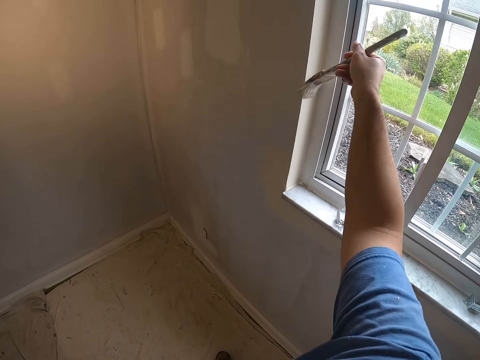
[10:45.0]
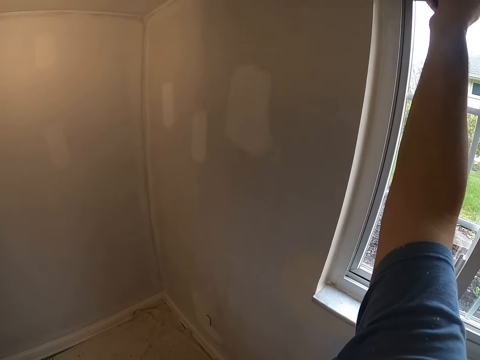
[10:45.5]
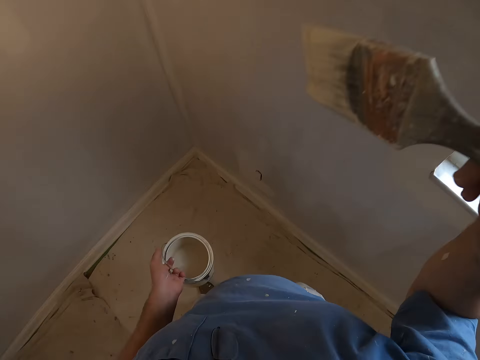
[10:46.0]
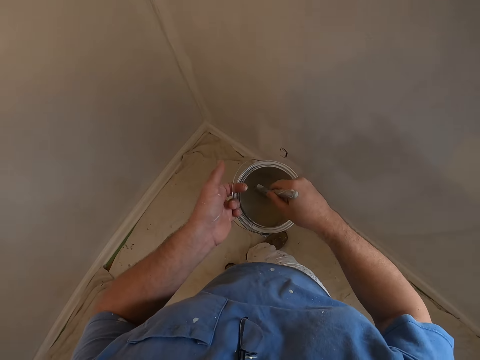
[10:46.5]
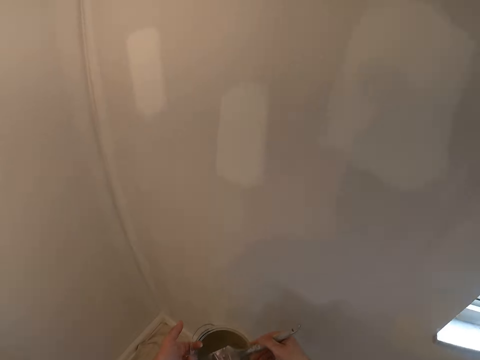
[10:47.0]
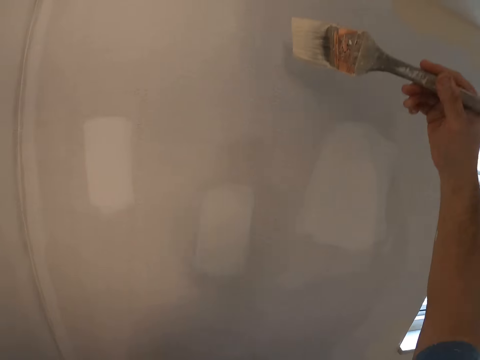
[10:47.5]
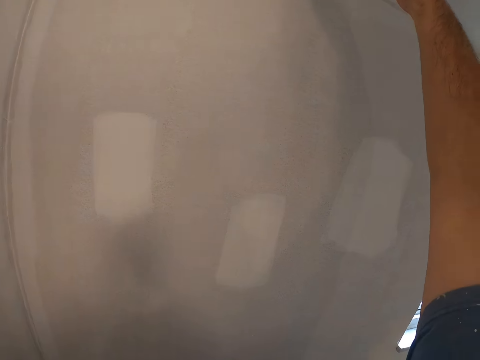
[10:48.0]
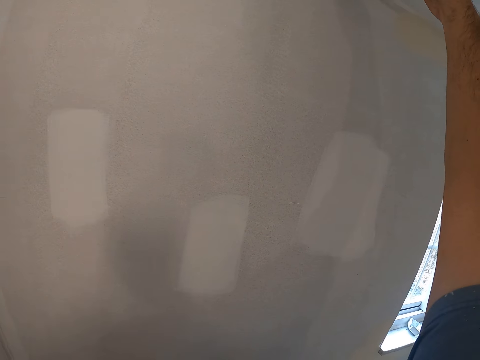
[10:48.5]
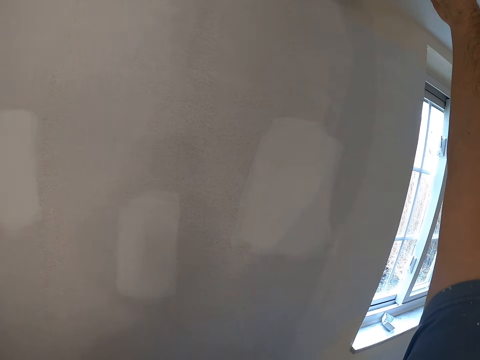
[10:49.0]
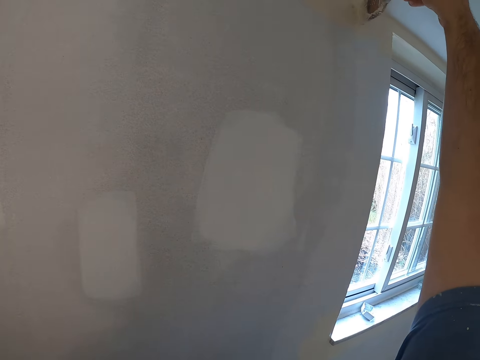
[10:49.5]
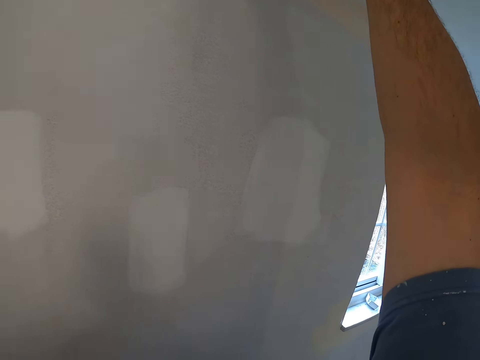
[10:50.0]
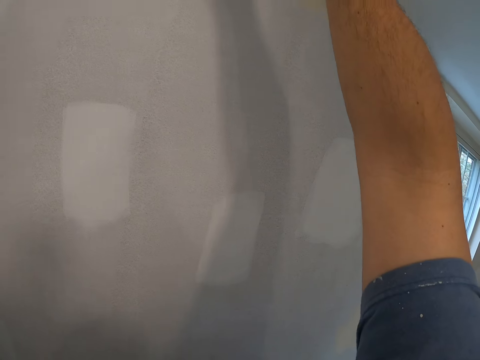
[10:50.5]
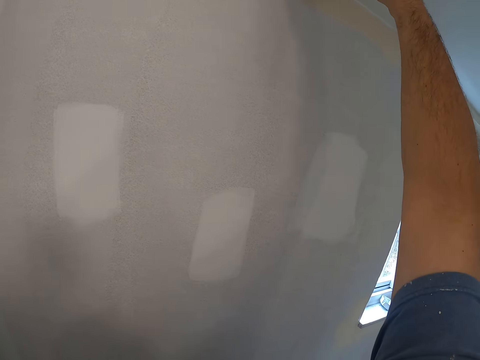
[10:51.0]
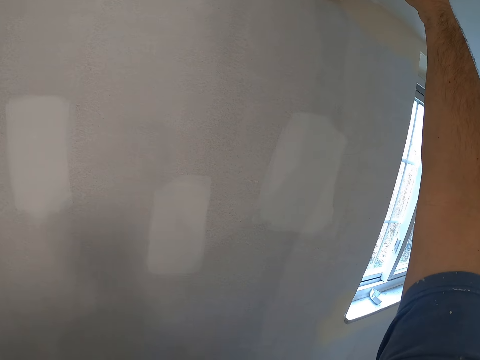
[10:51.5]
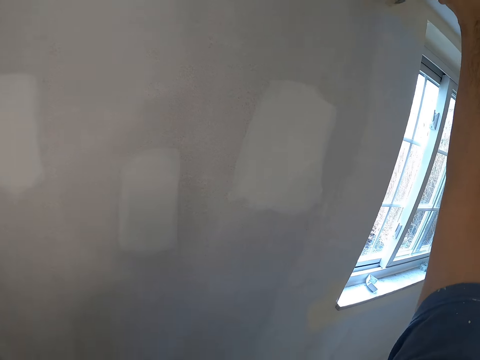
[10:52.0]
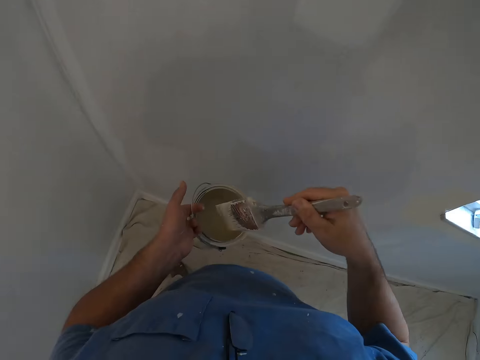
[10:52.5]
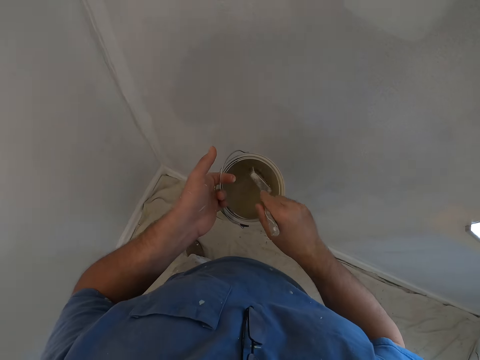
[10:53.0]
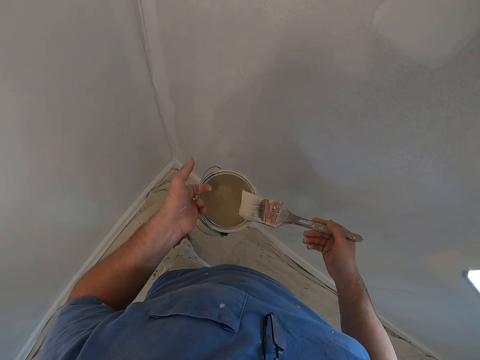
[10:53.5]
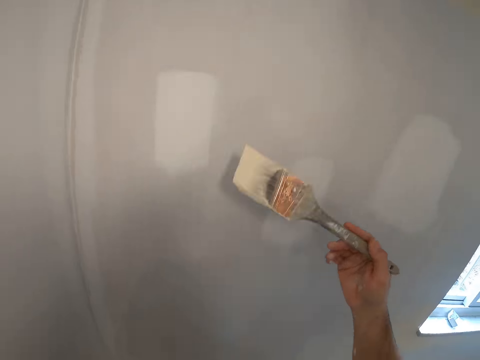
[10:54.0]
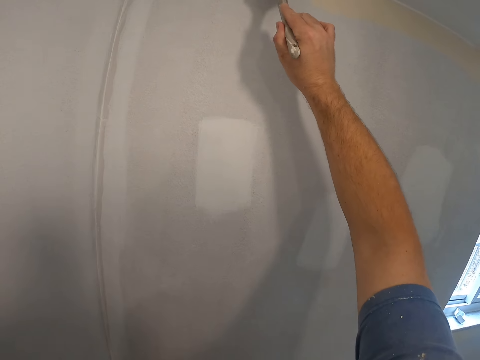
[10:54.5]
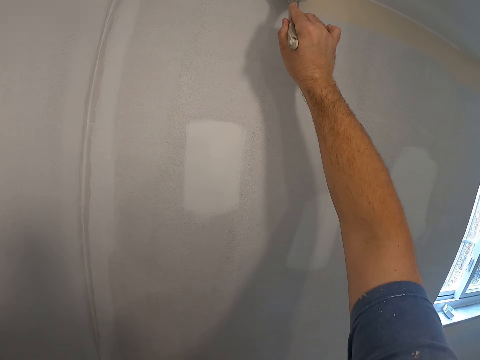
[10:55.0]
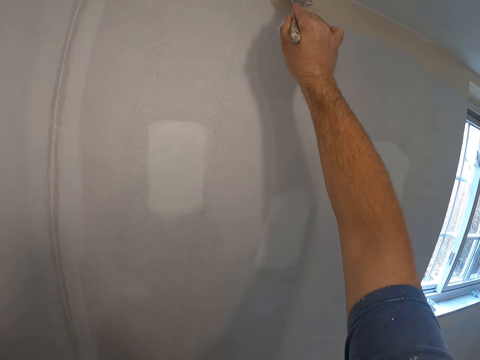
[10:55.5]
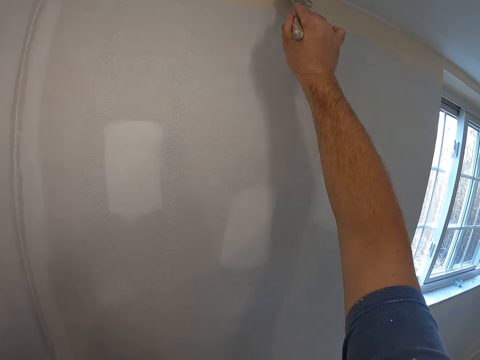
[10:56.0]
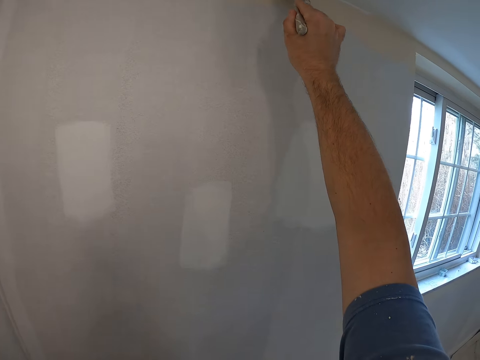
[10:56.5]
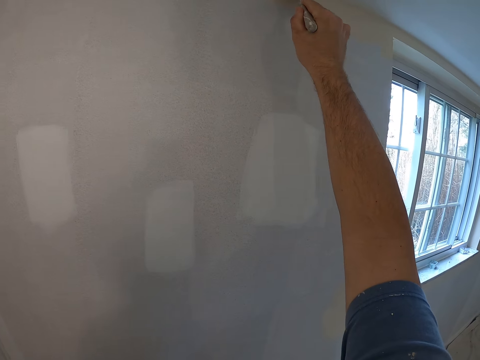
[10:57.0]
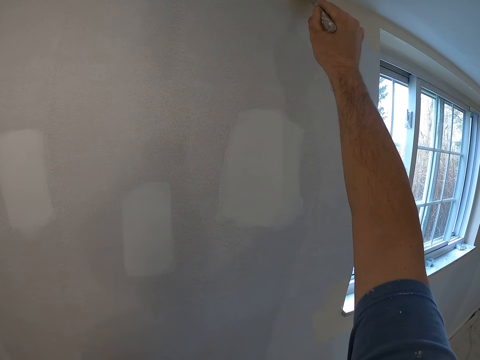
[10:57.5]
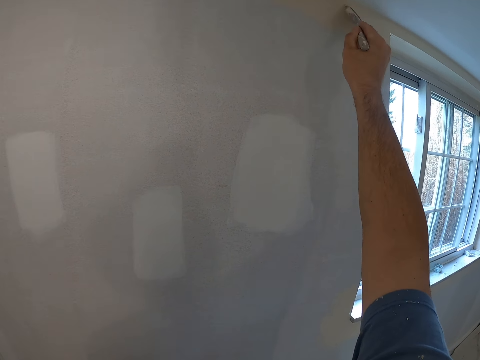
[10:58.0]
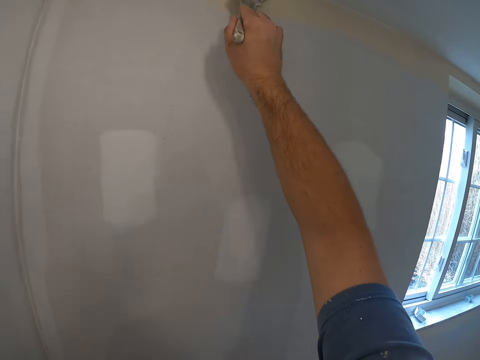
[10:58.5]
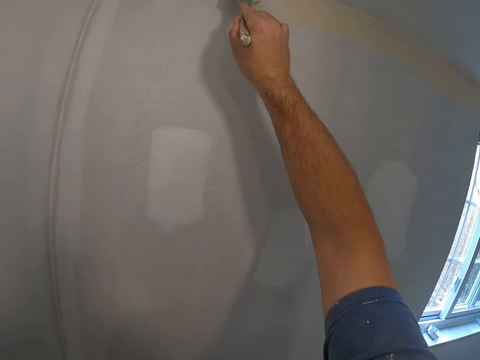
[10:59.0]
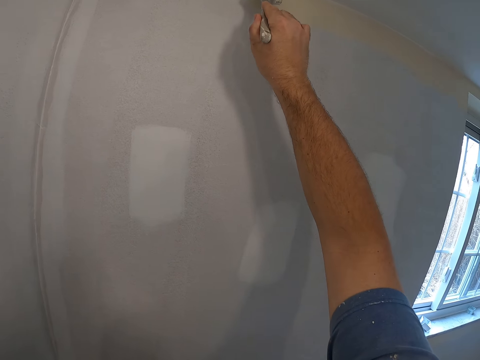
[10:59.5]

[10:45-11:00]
The camera wearer dips the painting brush into the paint container. They paint the edge of the wall with the painting brush. They dip the painting brush into the paint container. They paint the edge of the wall with the painting brush.

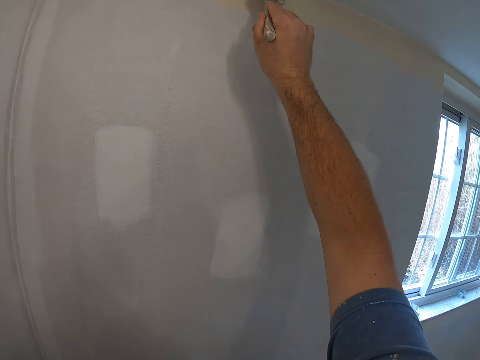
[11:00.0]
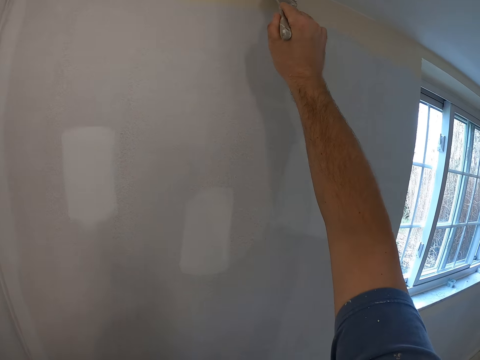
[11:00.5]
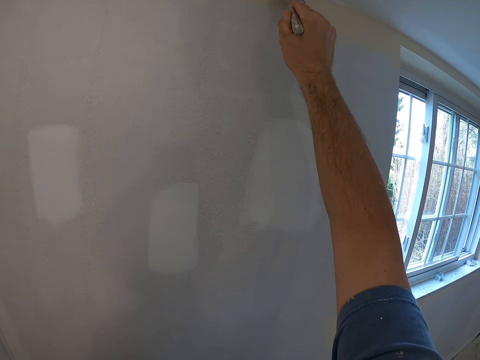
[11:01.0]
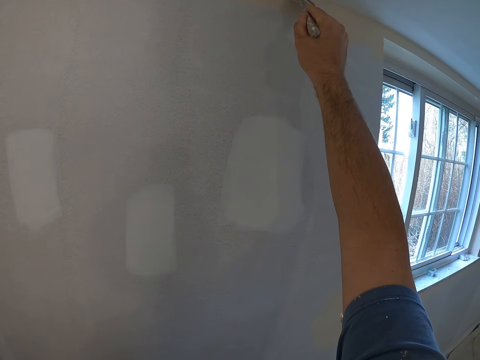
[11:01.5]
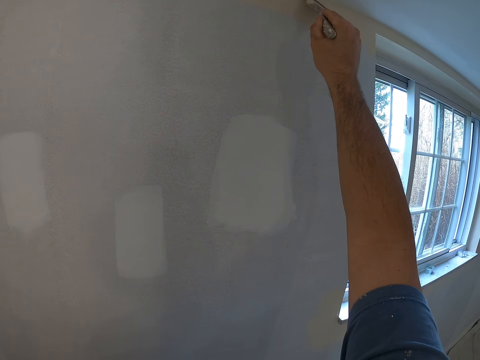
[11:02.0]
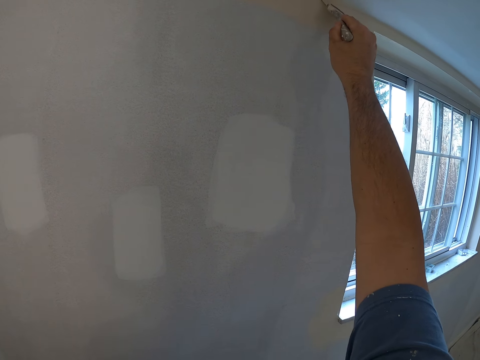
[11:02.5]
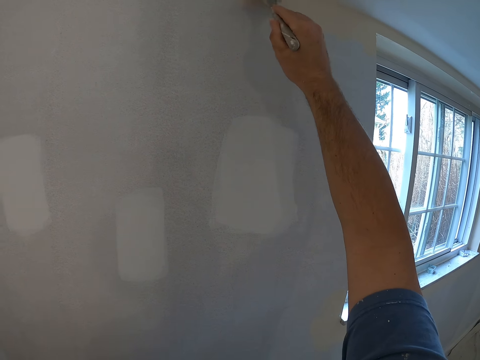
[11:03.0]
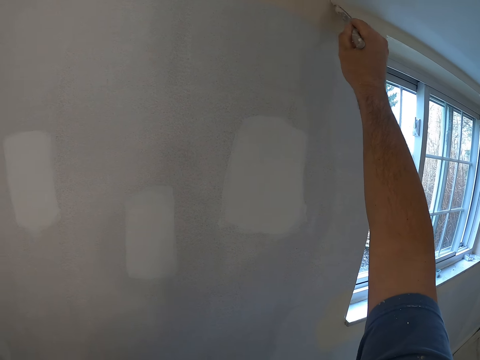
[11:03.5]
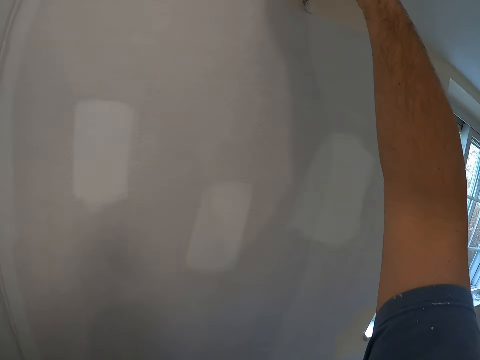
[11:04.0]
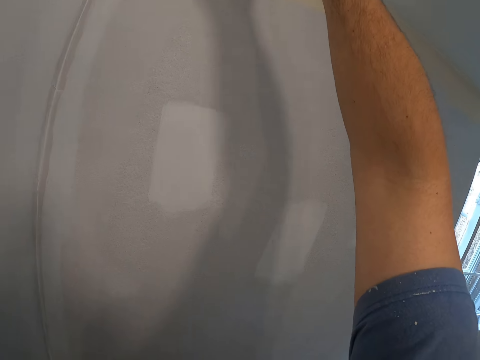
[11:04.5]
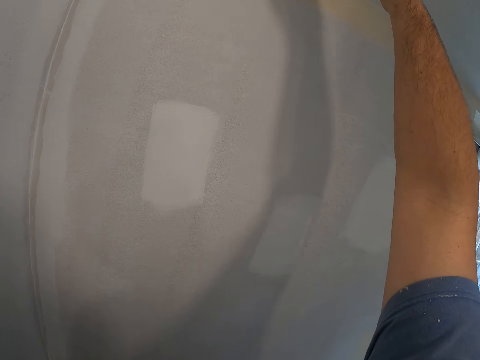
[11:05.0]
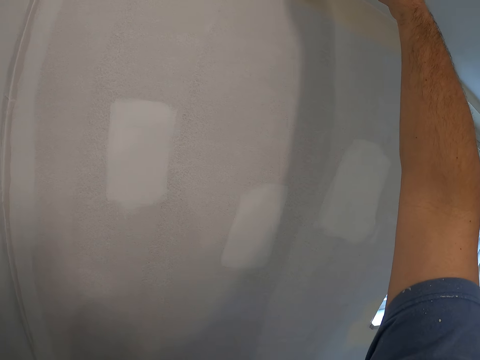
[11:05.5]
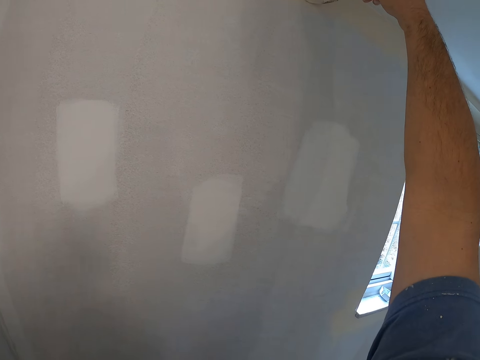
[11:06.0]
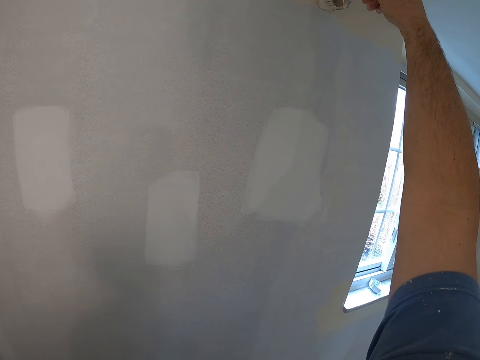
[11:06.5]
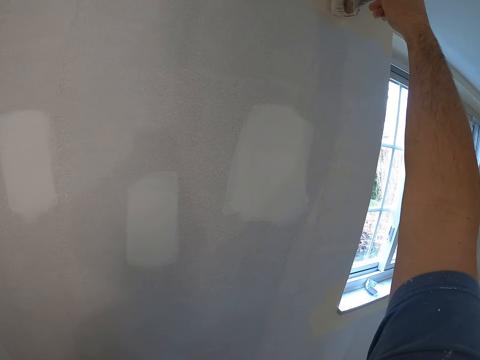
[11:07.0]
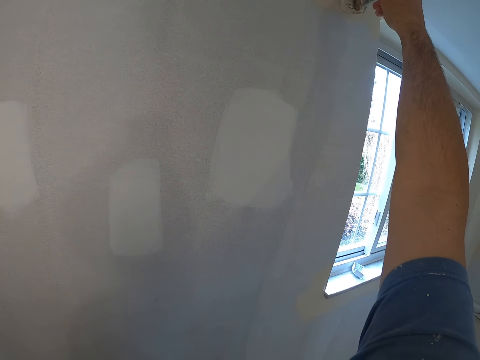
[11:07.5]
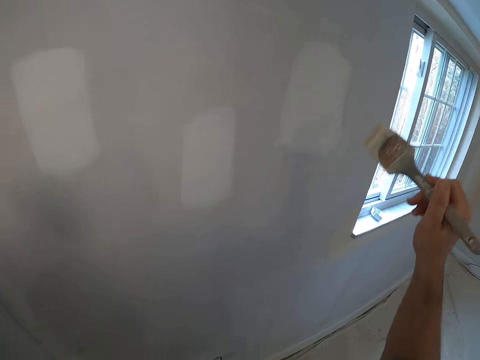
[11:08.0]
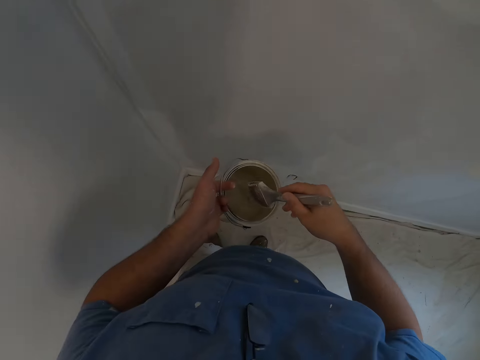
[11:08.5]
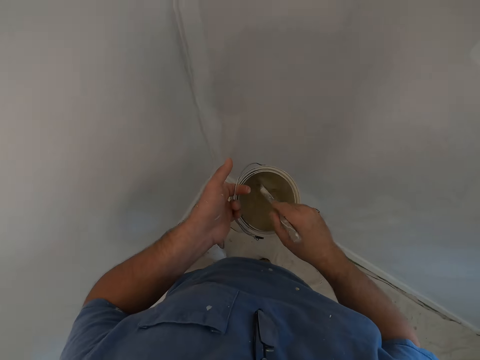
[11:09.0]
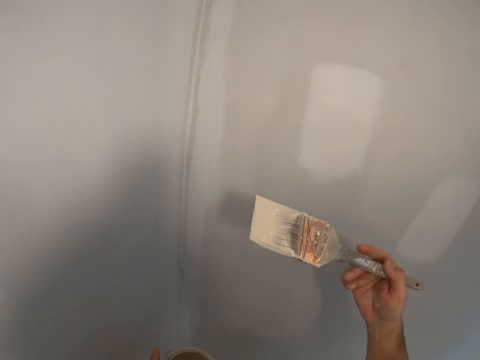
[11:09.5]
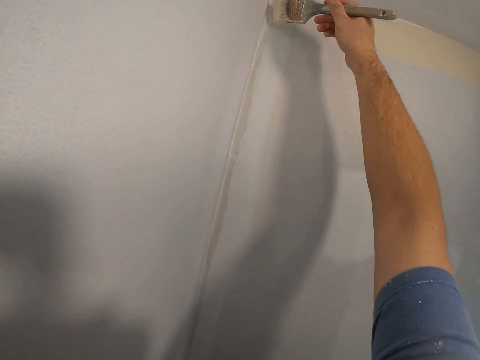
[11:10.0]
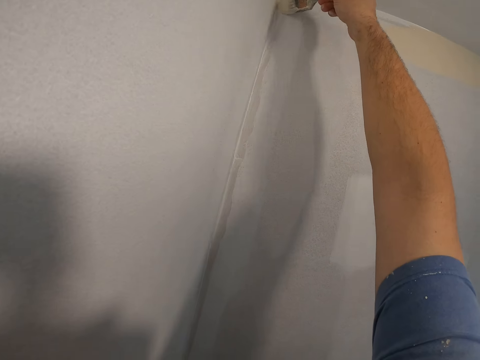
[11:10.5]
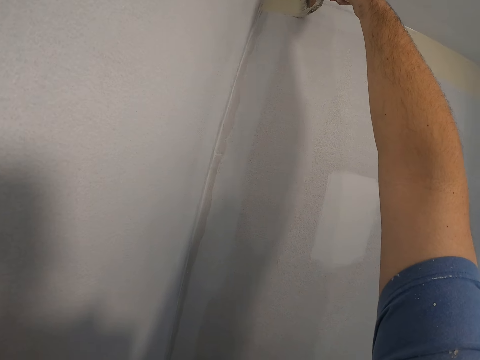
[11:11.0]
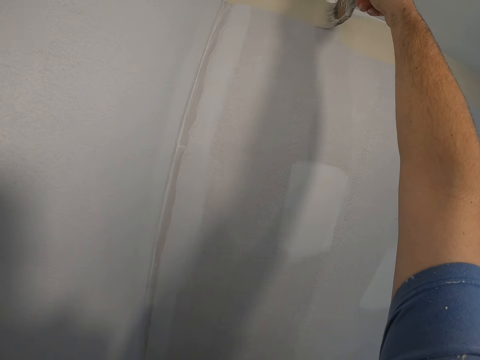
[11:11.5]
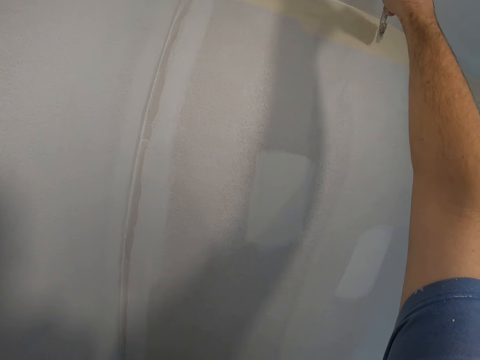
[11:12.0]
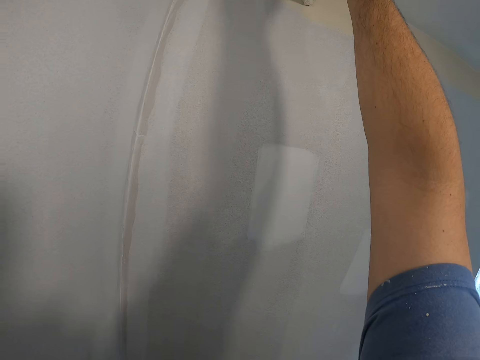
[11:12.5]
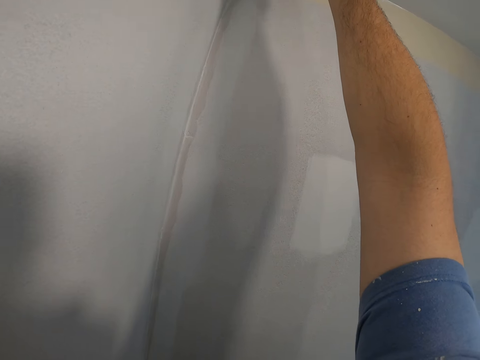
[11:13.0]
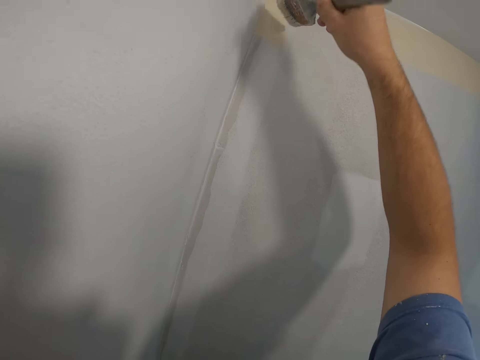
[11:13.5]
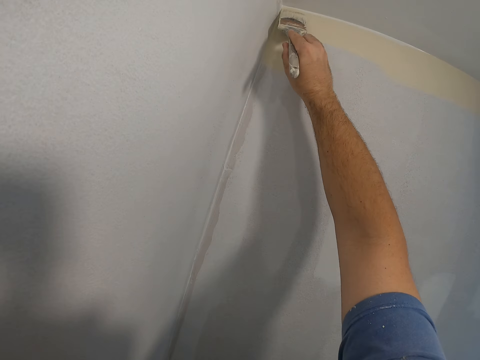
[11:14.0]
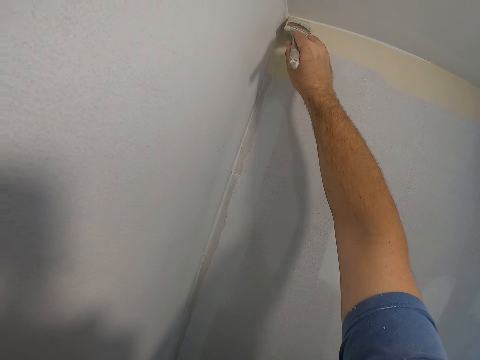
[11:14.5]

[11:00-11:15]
The camera wearer dips the painting brush into the paint container. They paint the edge of the wall with the painting brush.
